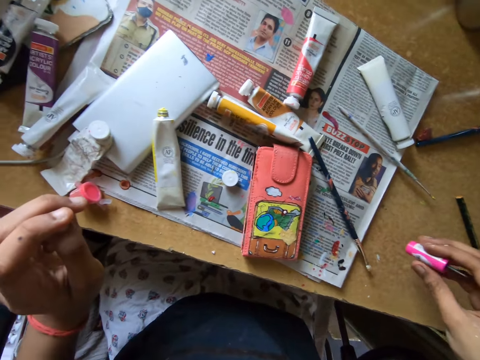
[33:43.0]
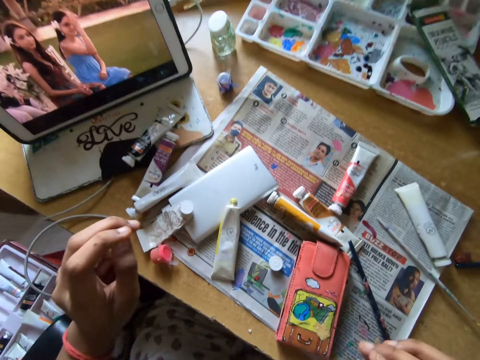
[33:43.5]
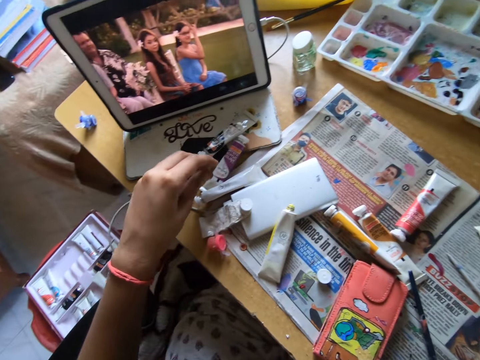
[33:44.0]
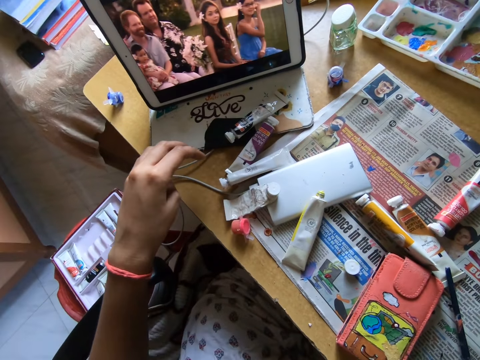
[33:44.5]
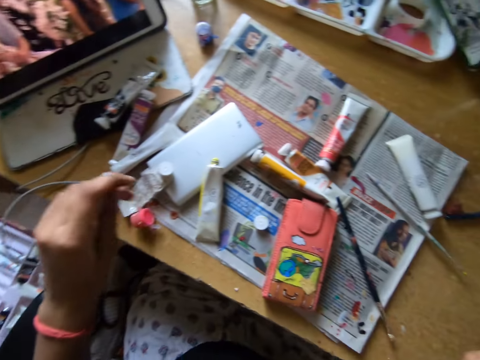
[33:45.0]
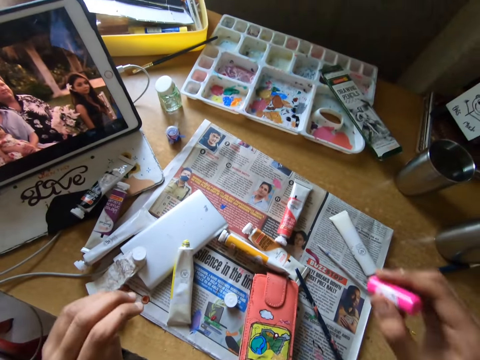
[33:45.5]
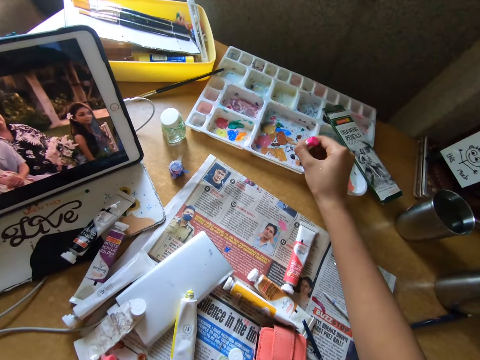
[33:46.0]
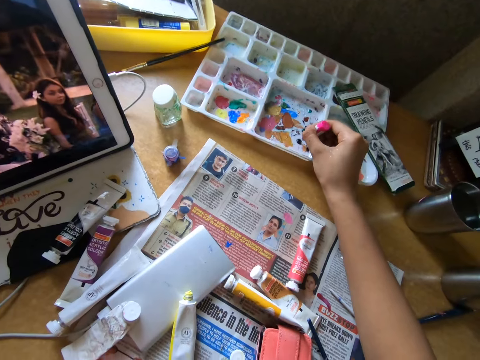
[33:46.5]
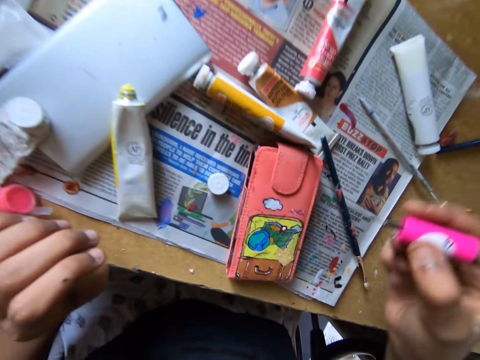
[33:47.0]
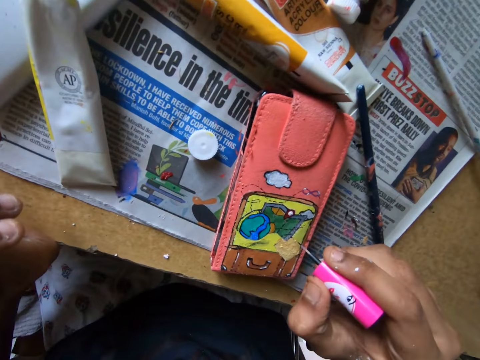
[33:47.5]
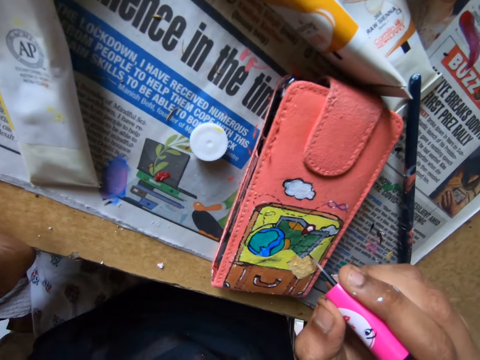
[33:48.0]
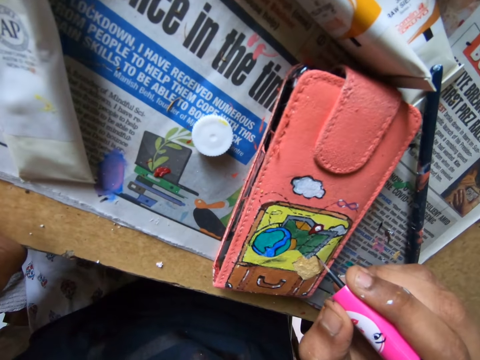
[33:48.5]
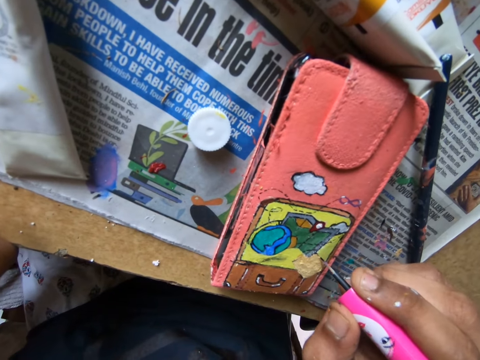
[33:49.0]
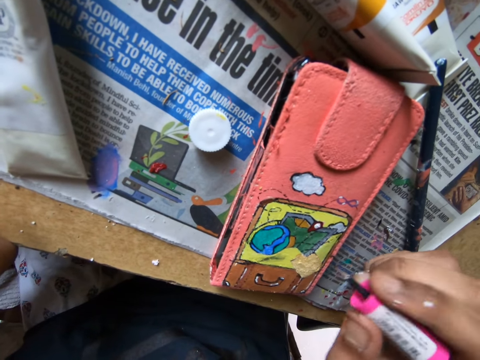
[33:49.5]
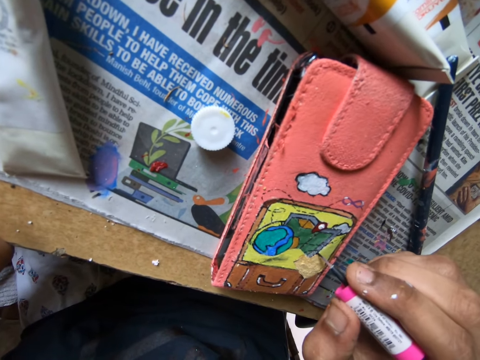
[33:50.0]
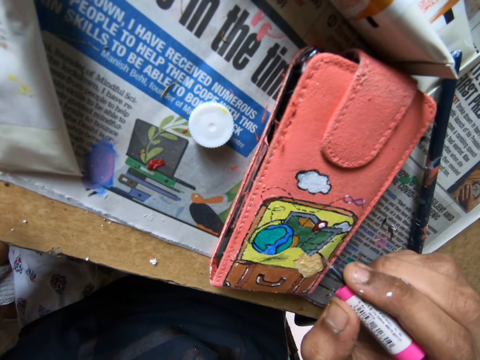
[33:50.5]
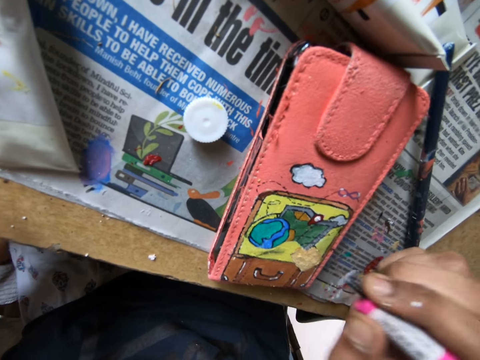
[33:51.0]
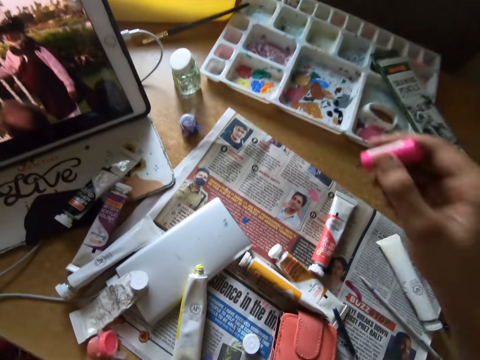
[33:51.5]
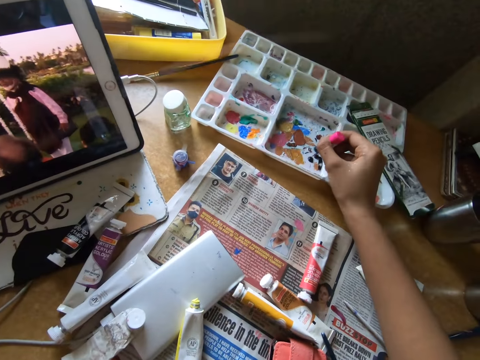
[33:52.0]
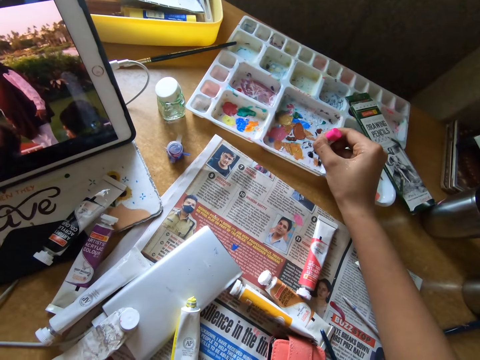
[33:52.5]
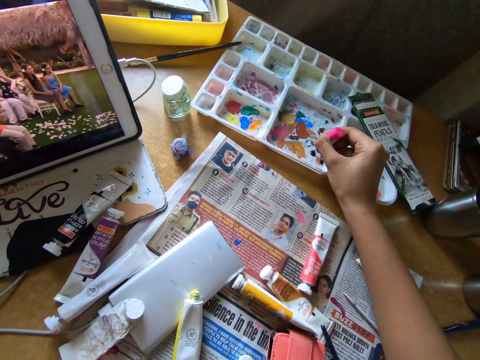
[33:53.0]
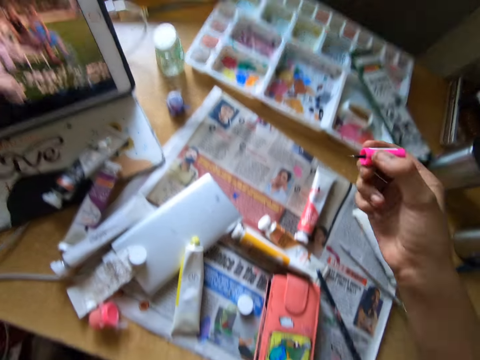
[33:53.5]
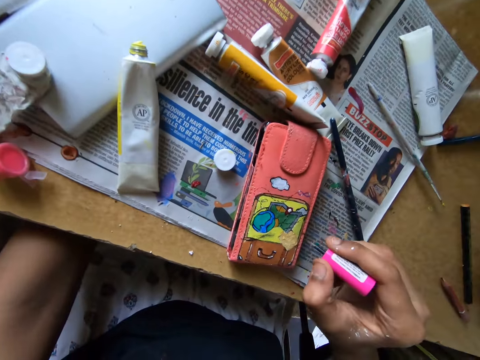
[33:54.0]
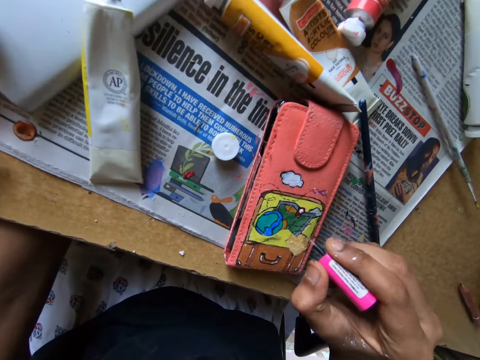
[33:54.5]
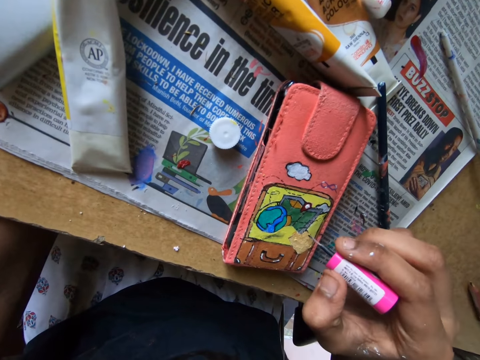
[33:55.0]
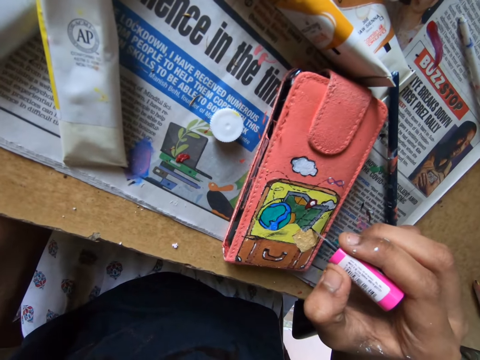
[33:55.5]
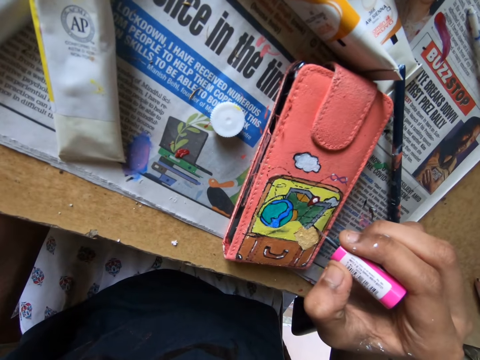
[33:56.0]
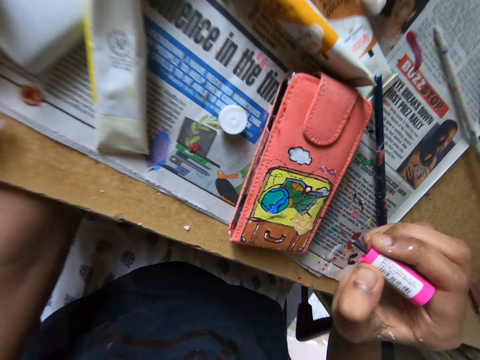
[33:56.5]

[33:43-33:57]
The camera wearer picks up the brush cap or paint brush from the table. They put the brush tip on the paint, in the palette. They paint a wallet with the paint brush. They put the brush tip on the paint, in the palette. They paint the wallet with the paint brush.

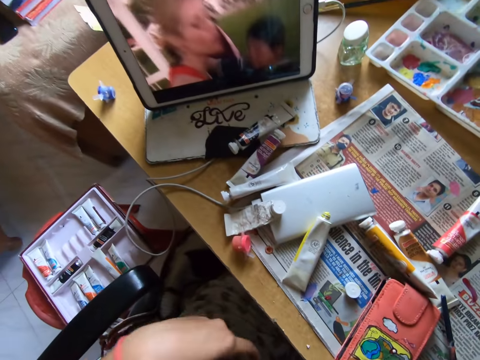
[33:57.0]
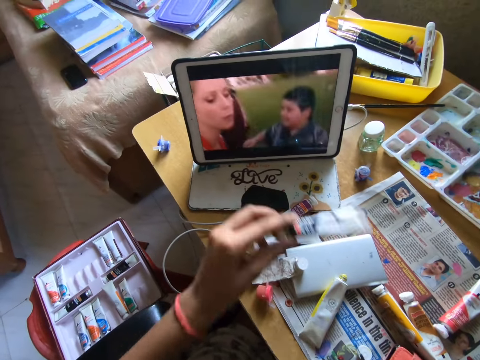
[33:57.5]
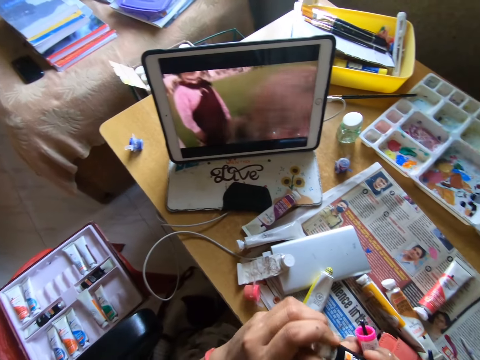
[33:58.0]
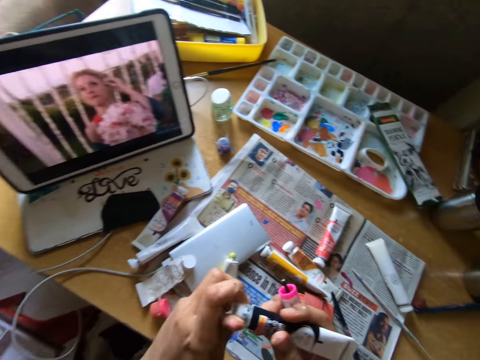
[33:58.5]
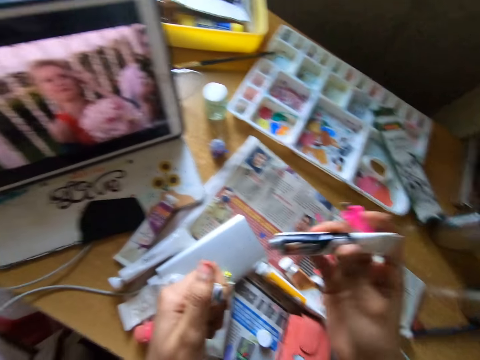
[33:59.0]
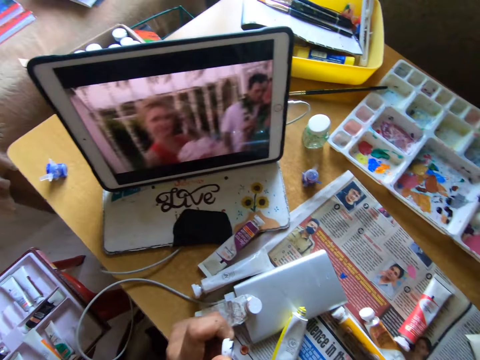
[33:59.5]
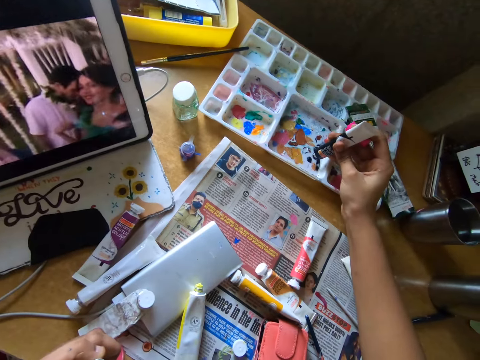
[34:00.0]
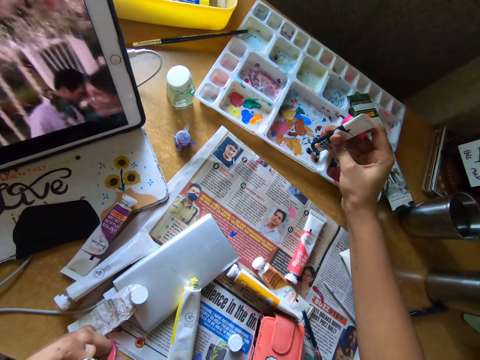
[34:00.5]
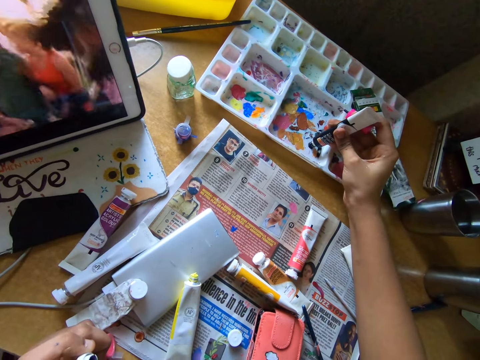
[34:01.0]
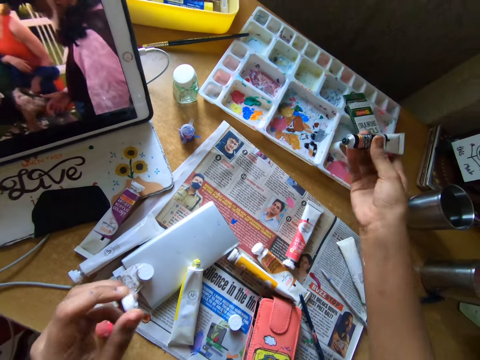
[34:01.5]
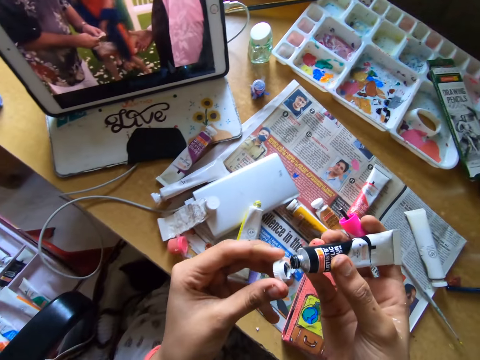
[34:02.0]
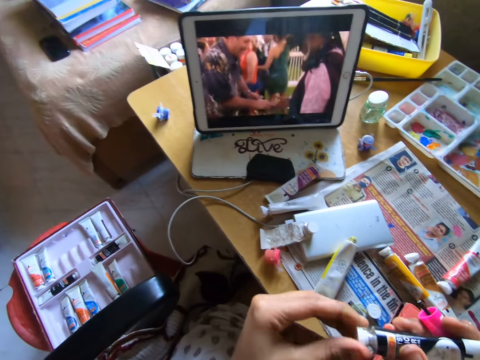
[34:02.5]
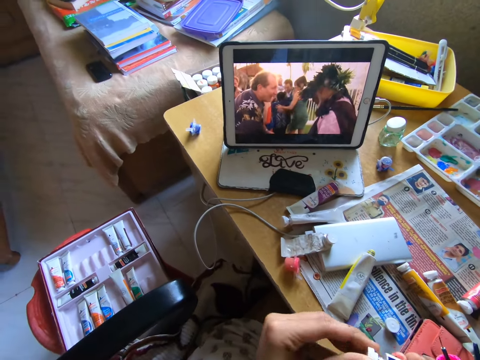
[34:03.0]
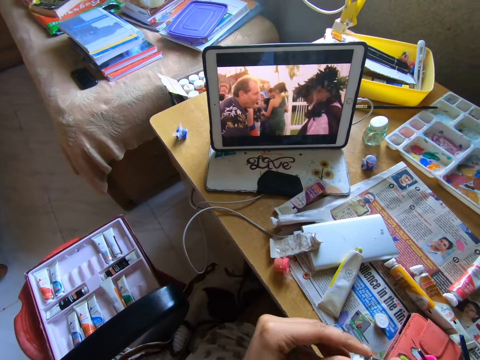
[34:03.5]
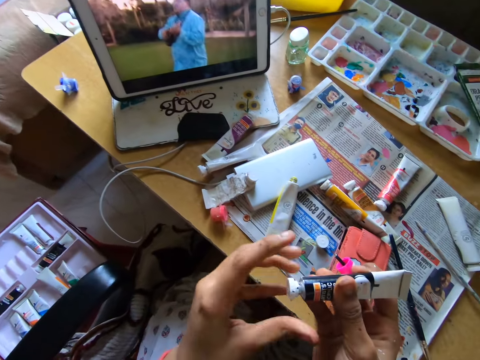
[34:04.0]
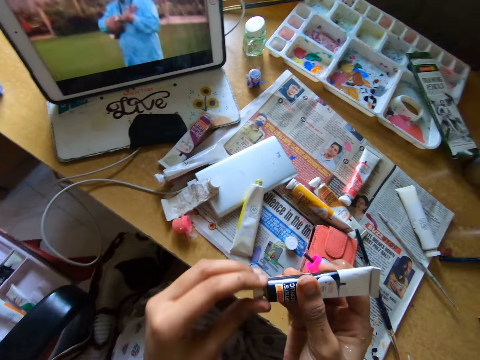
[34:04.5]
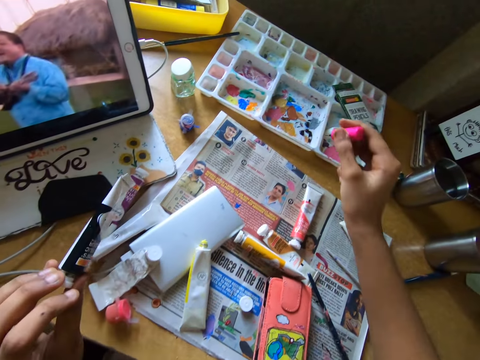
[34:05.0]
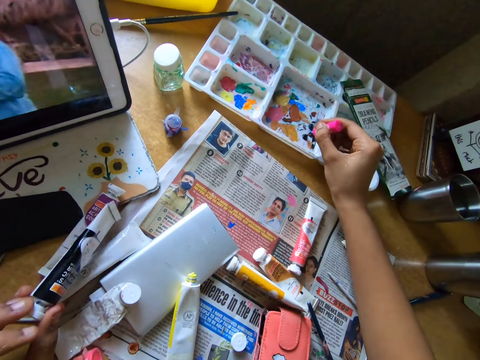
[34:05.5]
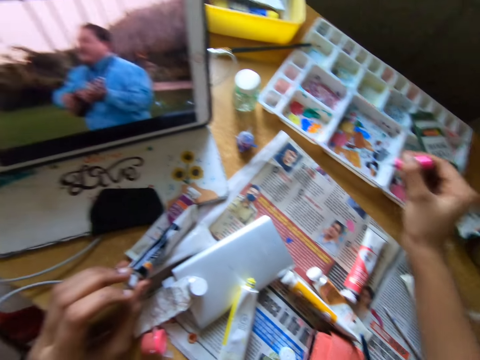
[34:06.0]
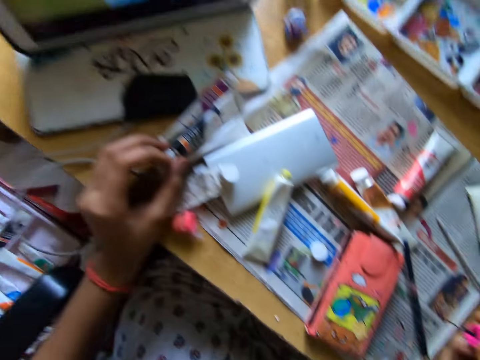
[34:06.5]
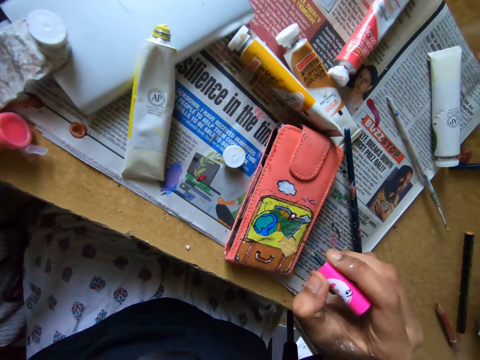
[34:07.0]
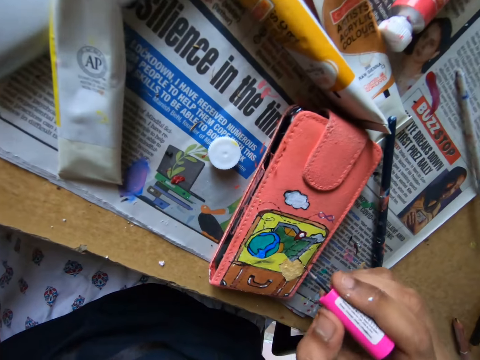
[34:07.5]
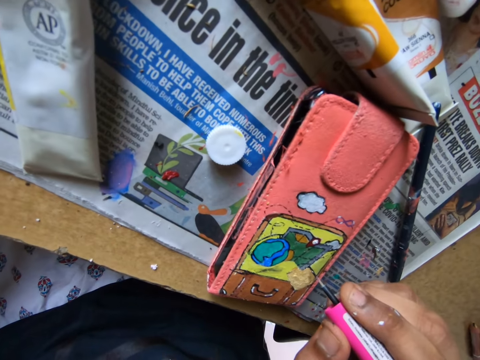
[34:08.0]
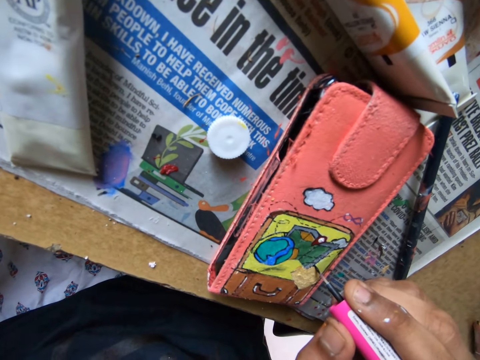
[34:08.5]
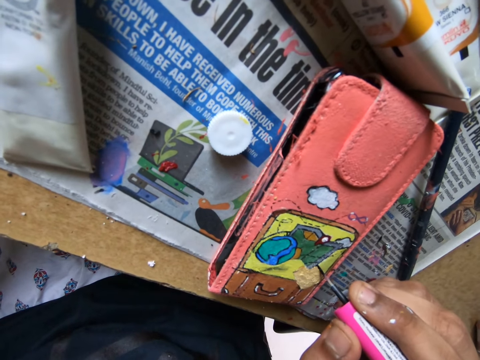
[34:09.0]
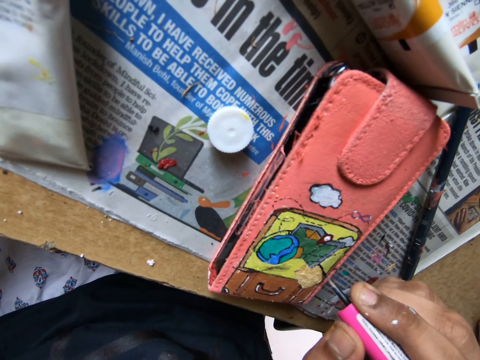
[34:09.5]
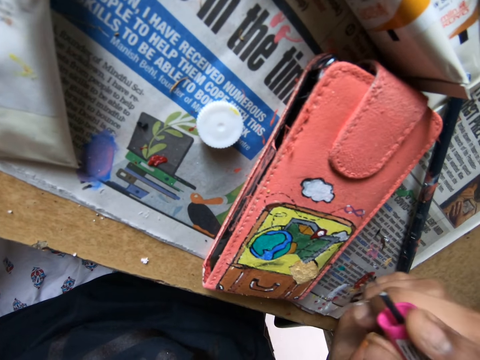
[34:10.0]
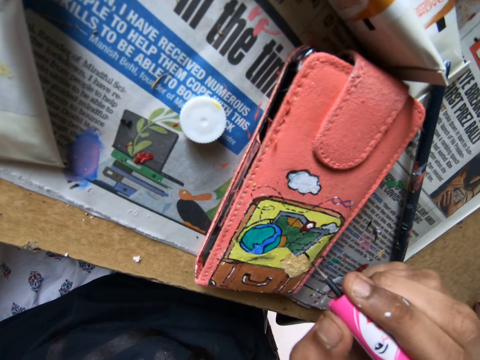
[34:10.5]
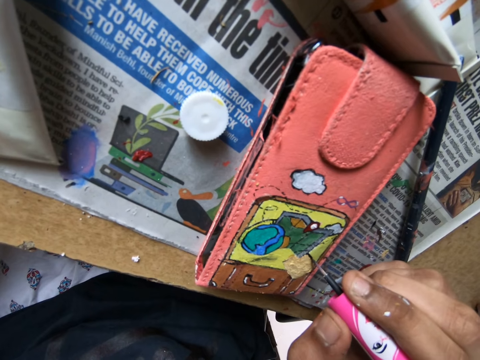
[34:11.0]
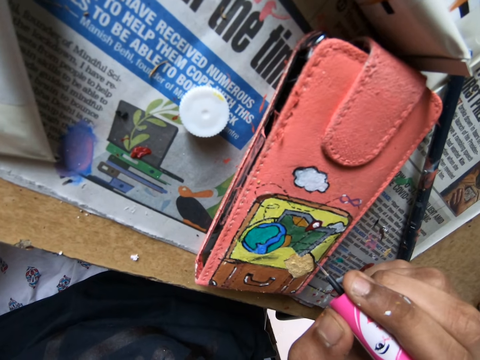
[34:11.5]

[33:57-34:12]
The camera wearer picks up a paint tube or bottle from the table. They unscrew the cap of the paint tube. They press some paint into the palette. They cover the paint tube with the tube cap. They put the brush tip on the paint, in the palette. They put down the paint bottle. They paint the phone pouch with the paint brush.
